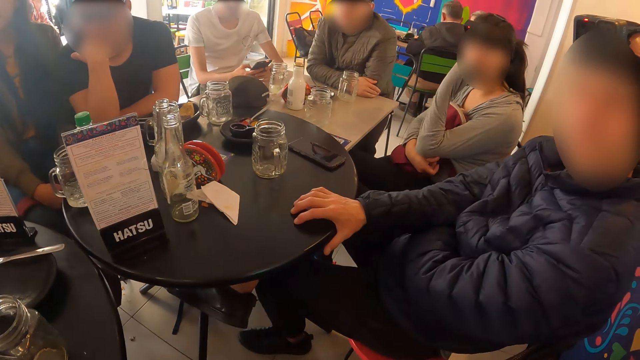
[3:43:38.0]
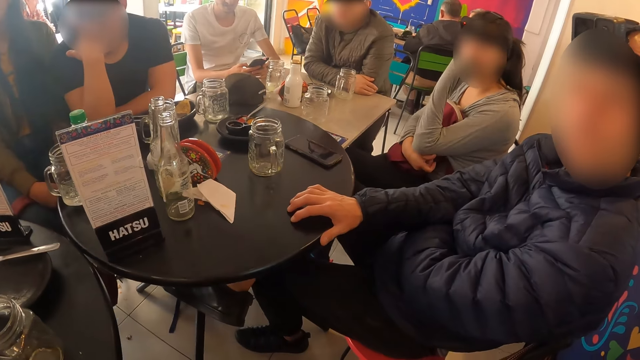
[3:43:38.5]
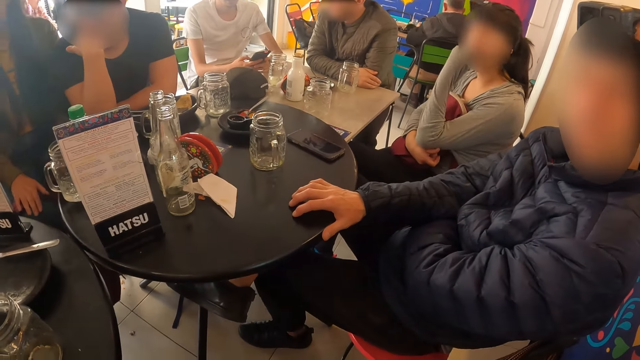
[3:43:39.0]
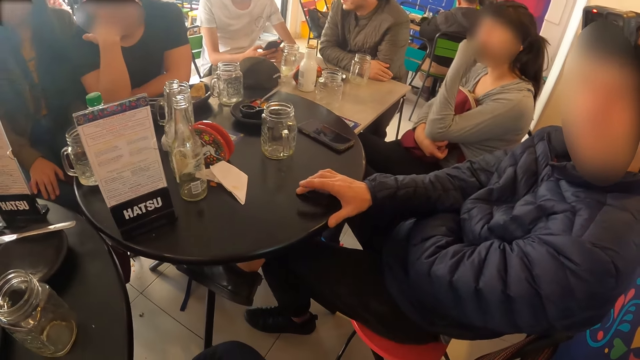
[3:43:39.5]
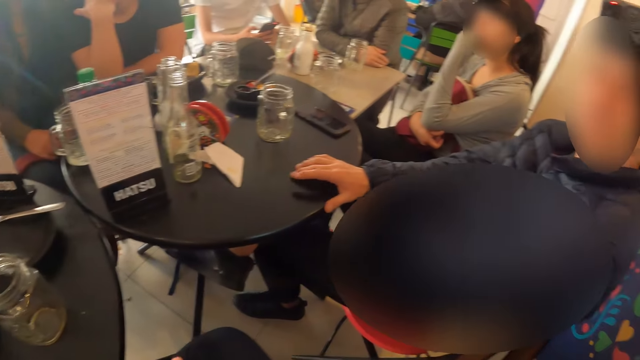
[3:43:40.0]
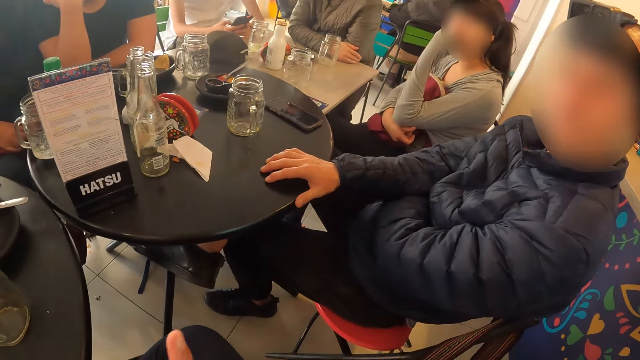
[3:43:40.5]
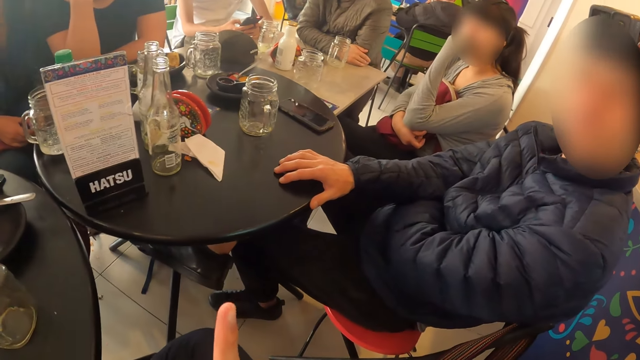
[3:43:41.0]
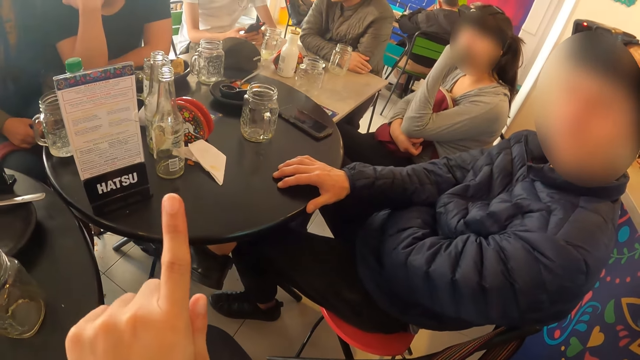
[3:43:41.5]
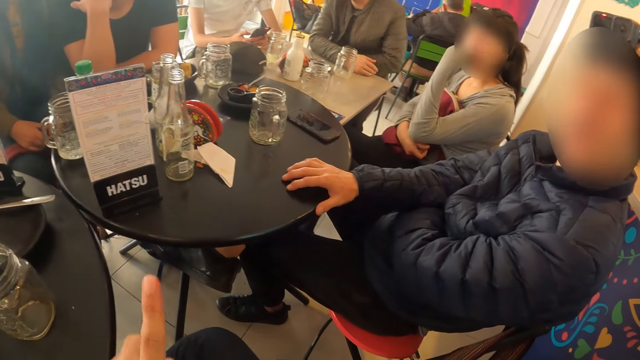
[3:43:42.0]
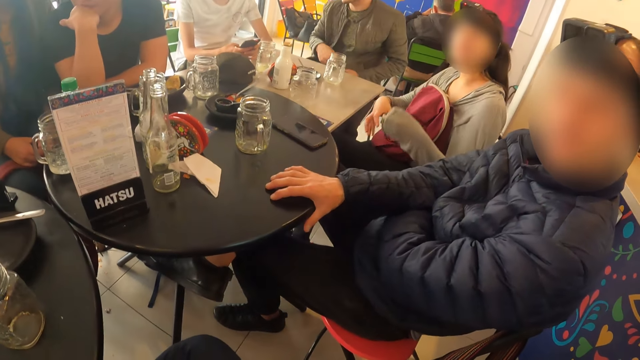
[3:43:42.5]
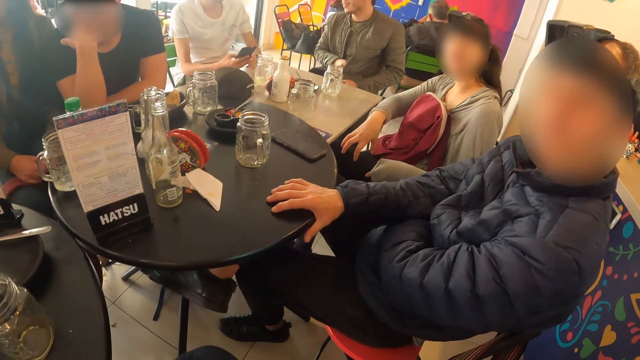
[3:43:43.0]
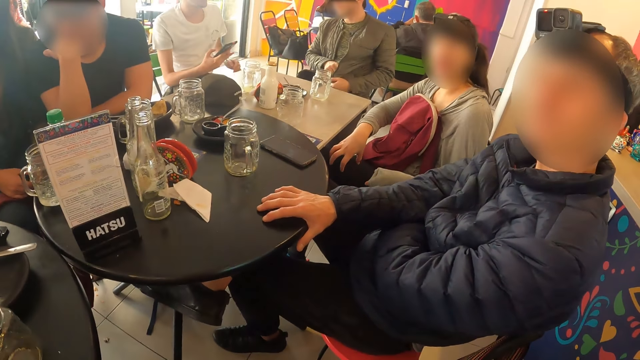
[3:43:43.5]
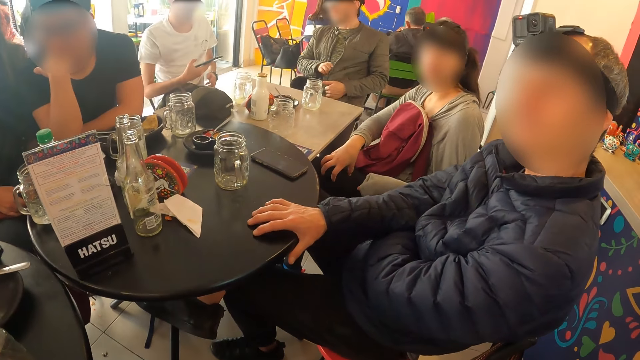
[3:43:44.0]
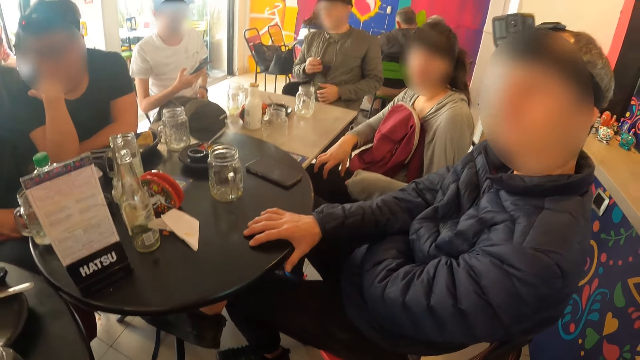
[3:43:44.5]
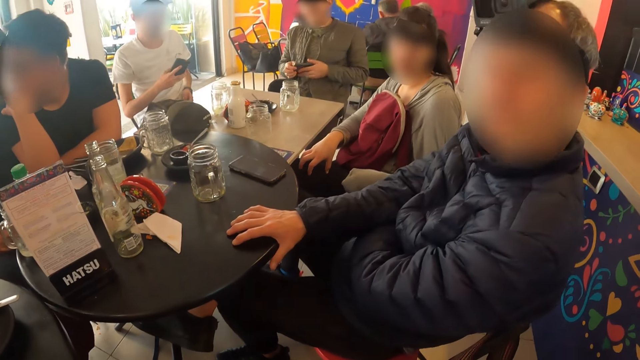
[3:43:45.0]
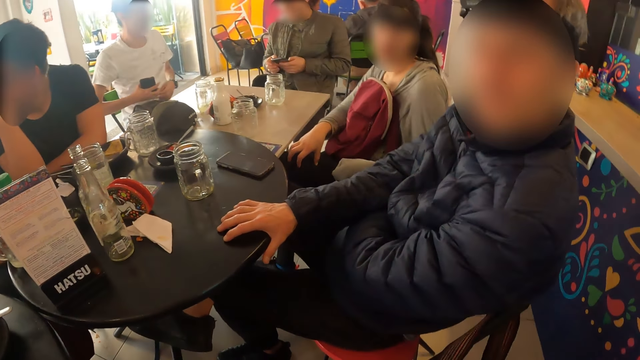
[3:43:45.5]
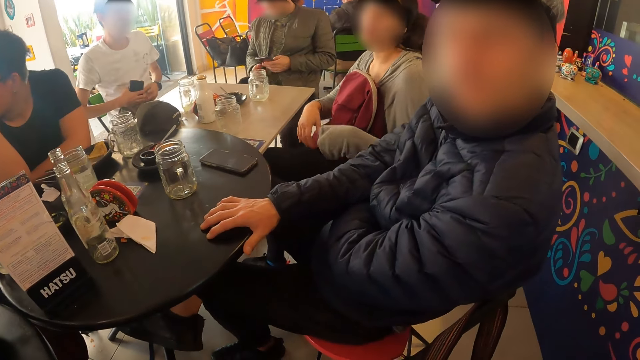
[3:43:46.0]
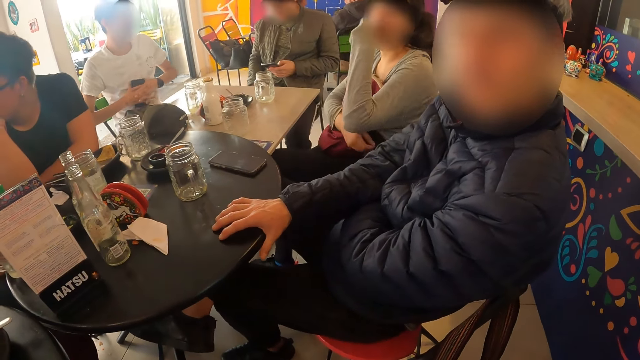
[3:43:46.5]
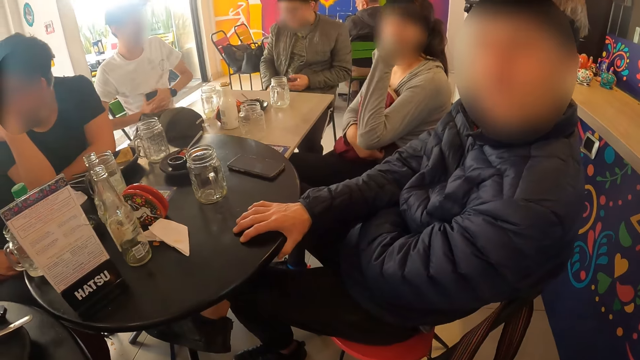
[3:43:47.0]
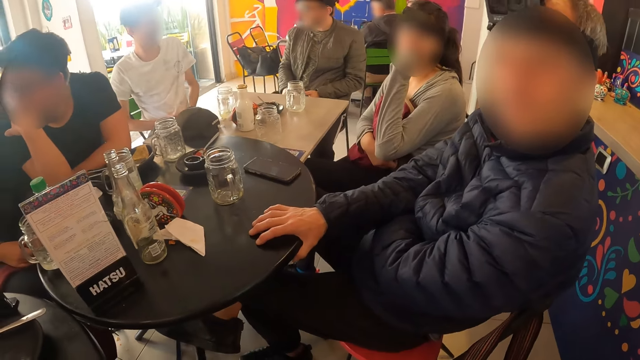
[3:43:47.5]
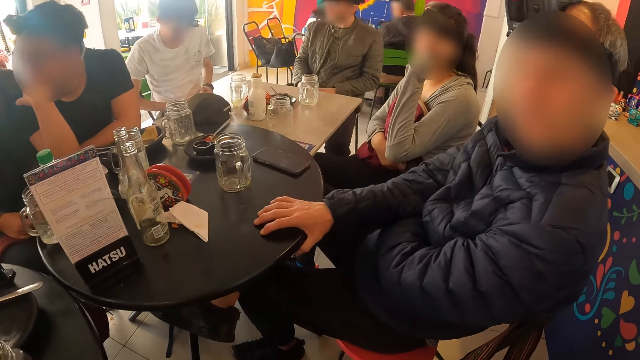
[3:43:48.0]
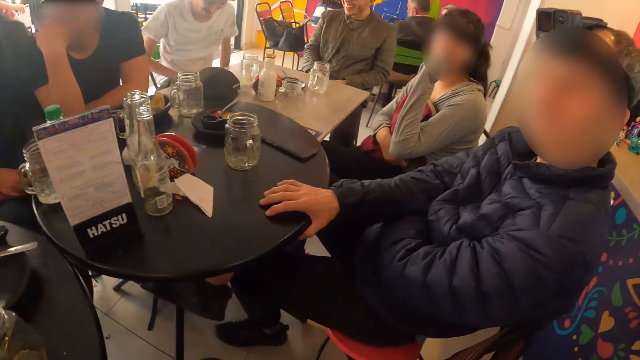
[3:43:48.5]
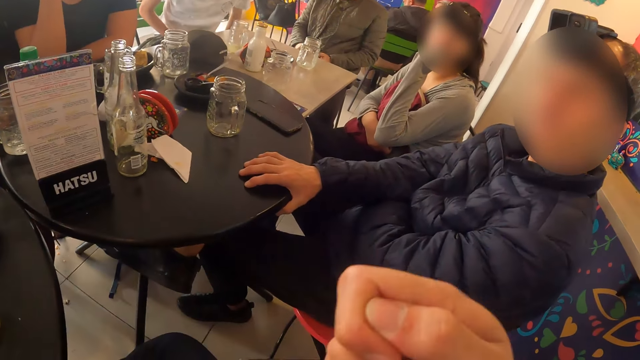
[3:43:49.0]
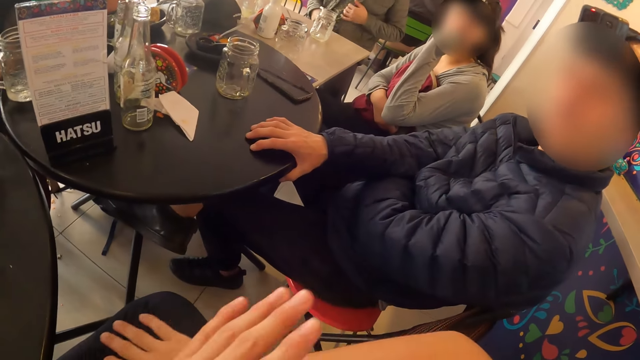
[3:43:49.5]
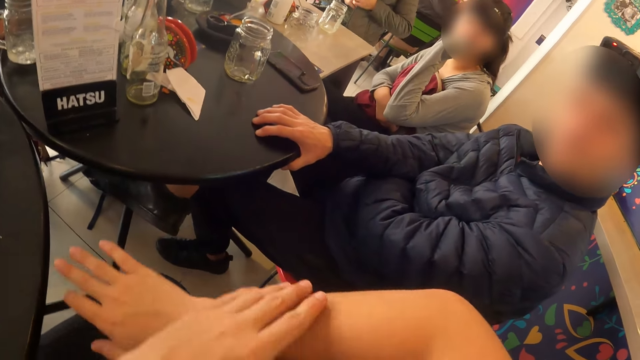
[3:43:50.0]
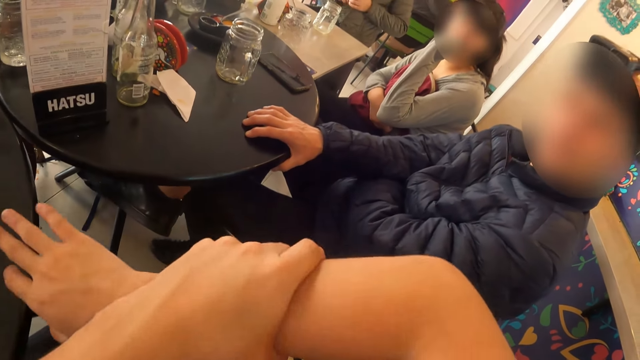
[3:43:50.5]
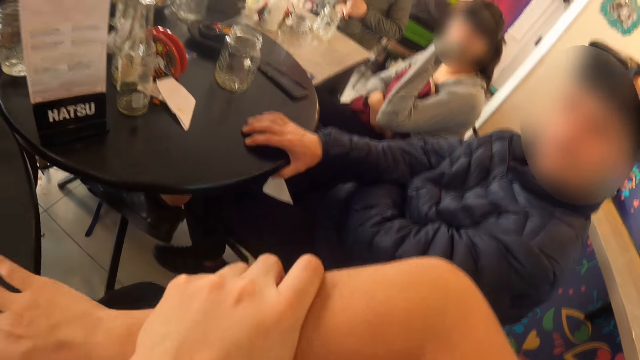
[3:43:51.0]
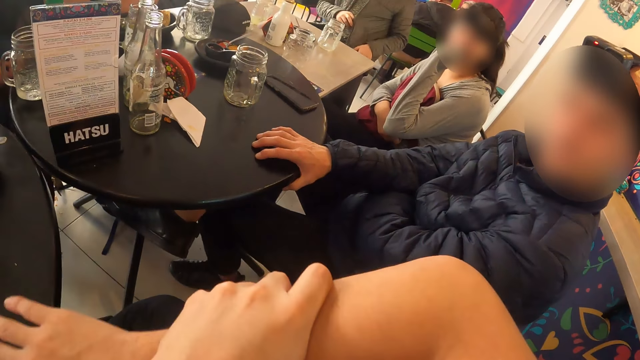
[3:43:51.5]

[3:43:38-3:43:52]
A woman places her right hand on her right leg. A man taps the fingers of his right hand on the table. The camera wearer gesticulates with both hands. Another man puts his right hand in his jacket. Another woman gesticulates with both hands. A lady interacts with another lady. A third man touches his cloth with his left hand. The second man interacts with the third man. The second man brings out the phone from his jacket with his right hand and holds the phone with both hands. The other woman rests her left elbow on her right hand. Another man interacts with the camera wearer. The third man holds the phone with both hands. The camera wearer gesticulates with both hands. The second man puts his right hand in his jacket.

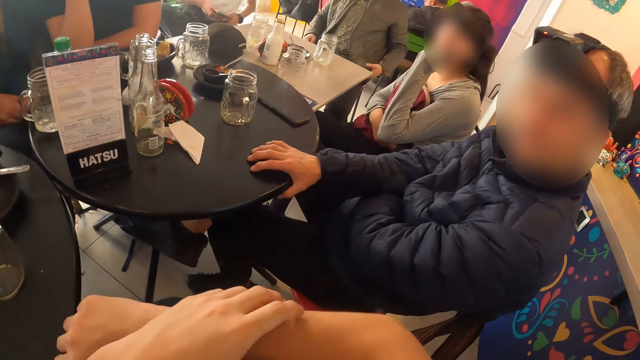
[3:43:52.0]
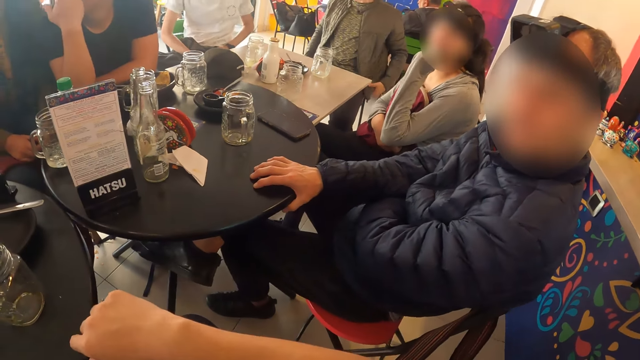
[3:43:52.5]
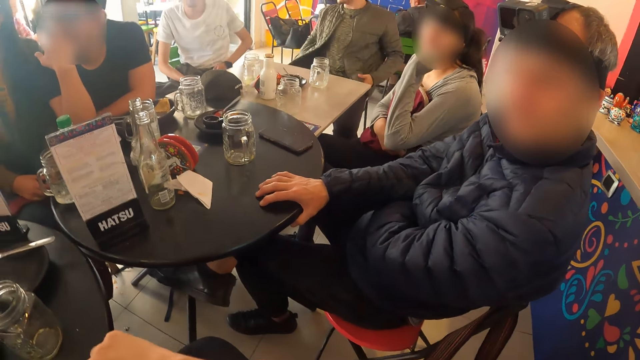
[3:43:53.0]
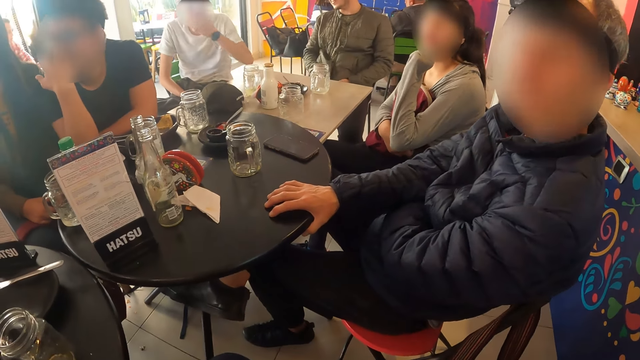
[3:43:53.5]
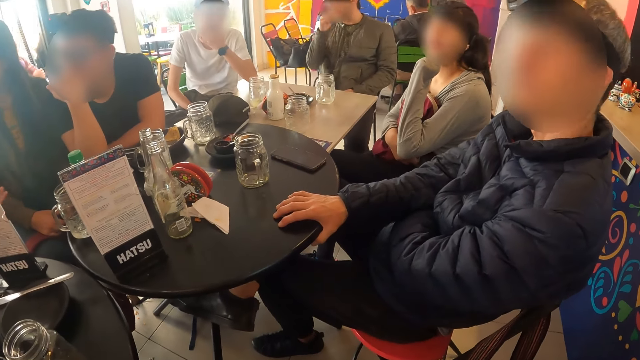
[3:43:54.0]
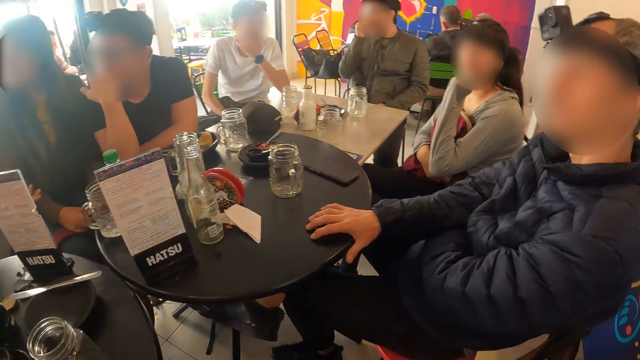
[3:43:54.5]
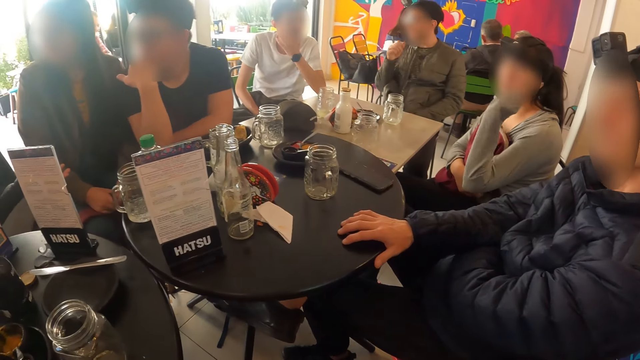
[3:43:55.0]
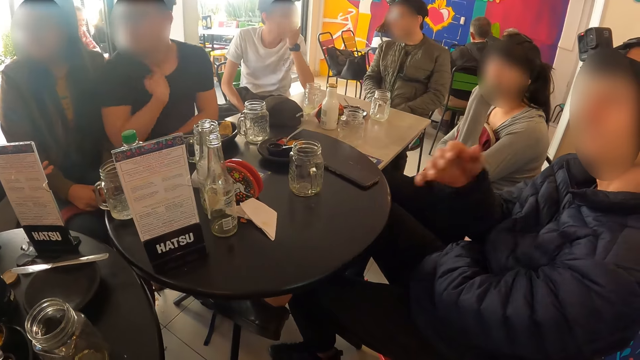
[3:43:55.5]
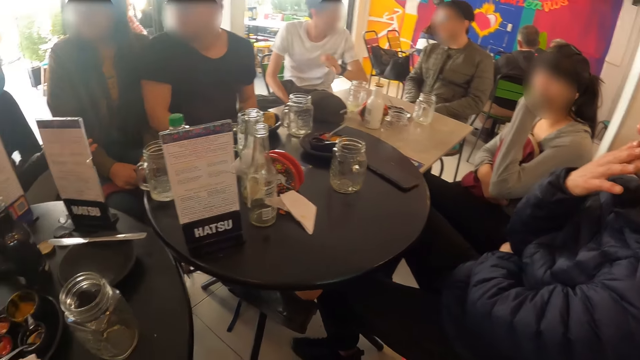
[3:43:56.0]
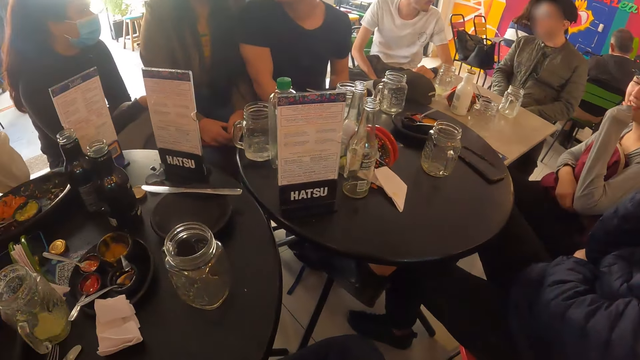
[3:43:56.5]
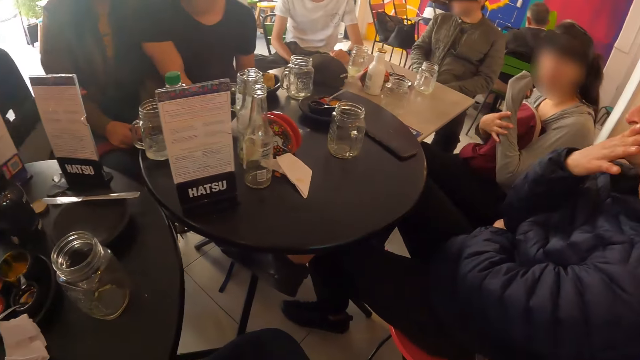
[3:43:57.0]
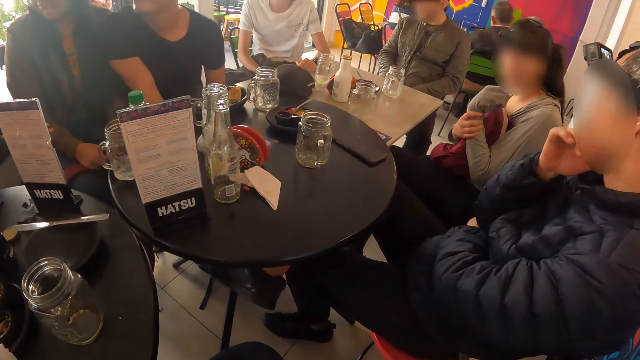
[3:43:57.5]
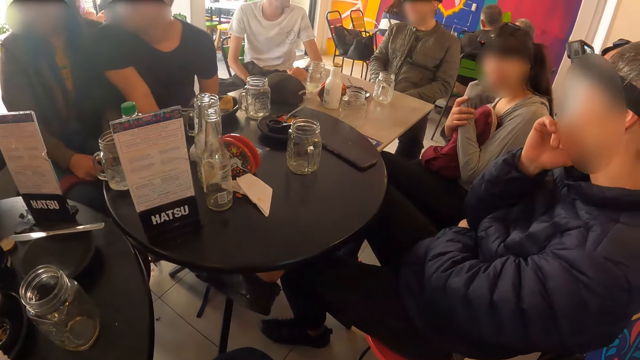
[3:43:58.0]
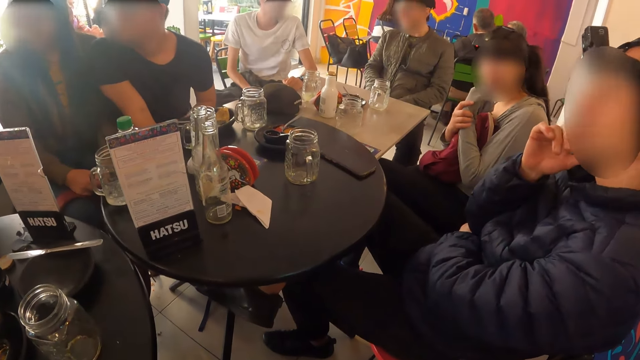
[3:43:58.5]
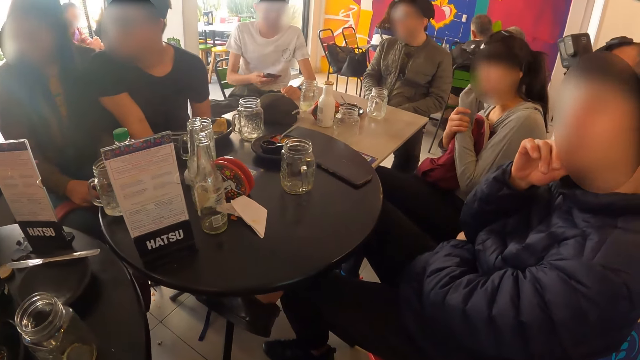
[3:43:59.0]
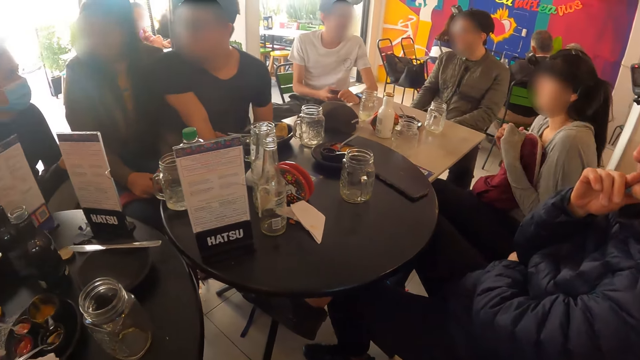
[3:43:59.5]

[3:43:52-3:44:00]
A man holds the jacket with both hands. Another man rubs his face with his left hand. A woman gesticulates with her right hand. A third man nods his head. Another woman moves her left hand. The third man raises his right hand. A fourth man moves his hands under the table. The third man touches his face with his right hand. The second man places his left arm on the table. A lady interacts with another lady. The second woman holds her left wrist with her right hand.
